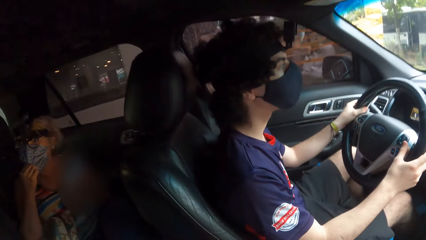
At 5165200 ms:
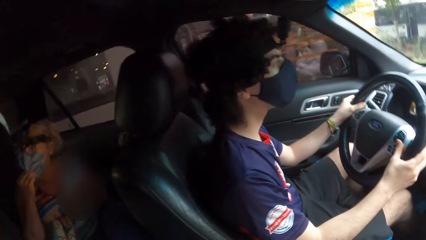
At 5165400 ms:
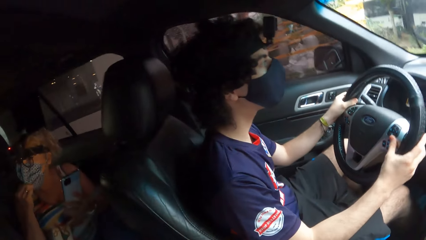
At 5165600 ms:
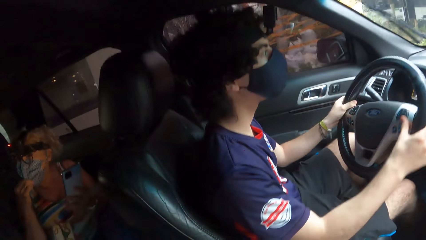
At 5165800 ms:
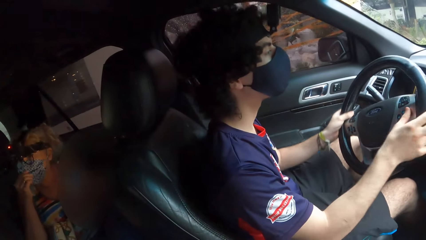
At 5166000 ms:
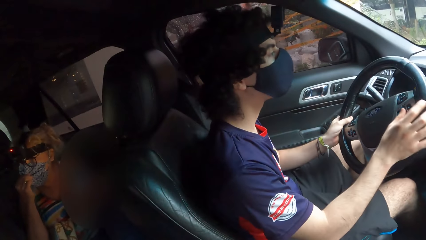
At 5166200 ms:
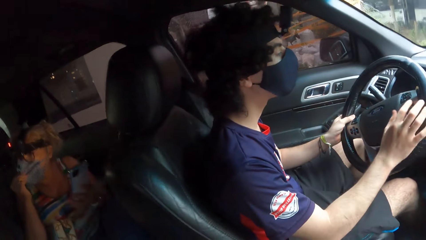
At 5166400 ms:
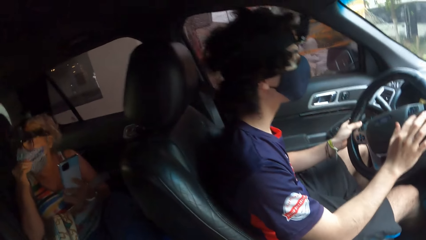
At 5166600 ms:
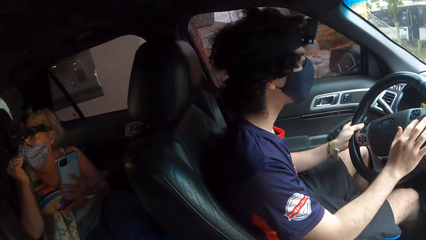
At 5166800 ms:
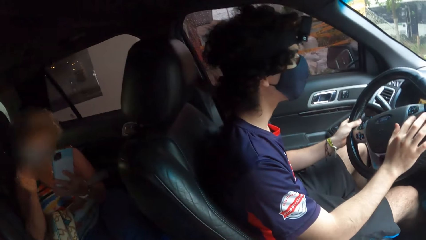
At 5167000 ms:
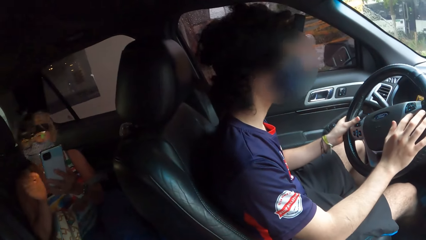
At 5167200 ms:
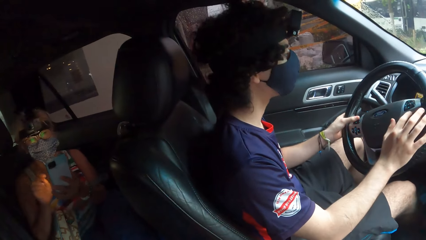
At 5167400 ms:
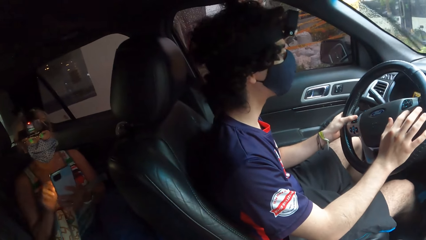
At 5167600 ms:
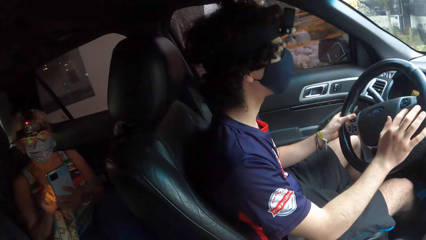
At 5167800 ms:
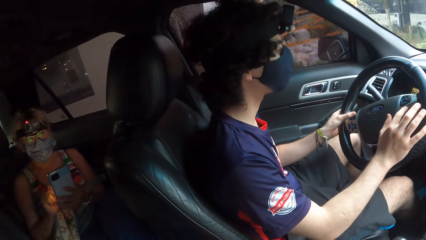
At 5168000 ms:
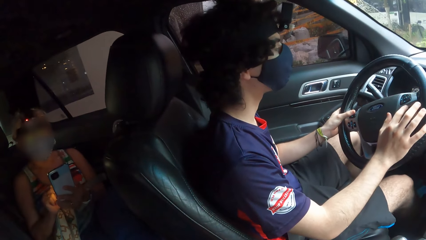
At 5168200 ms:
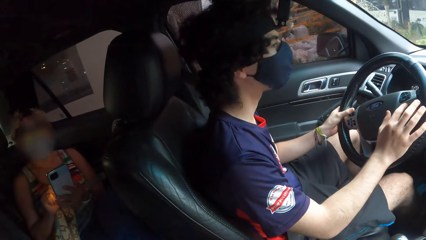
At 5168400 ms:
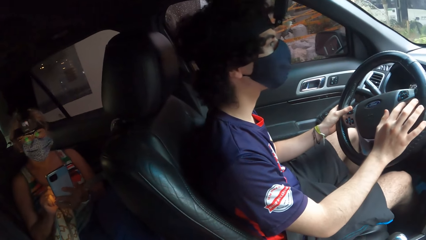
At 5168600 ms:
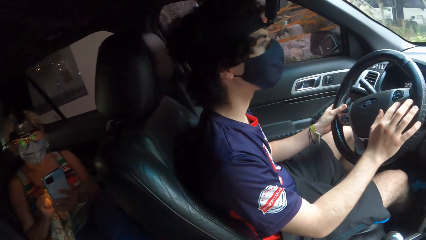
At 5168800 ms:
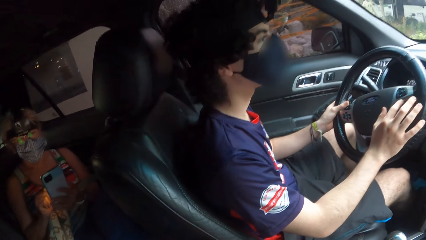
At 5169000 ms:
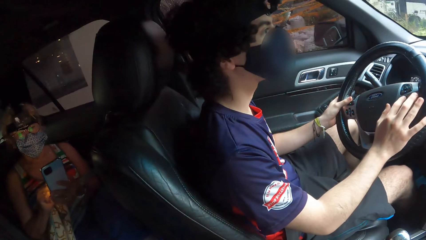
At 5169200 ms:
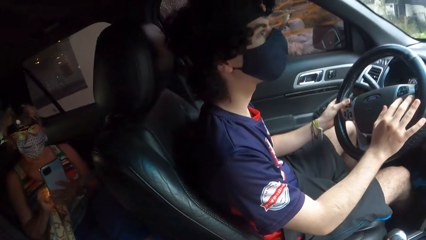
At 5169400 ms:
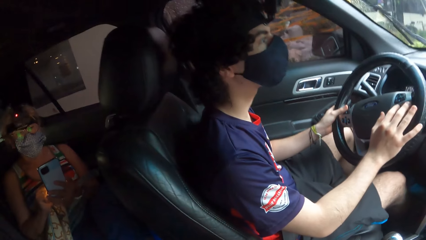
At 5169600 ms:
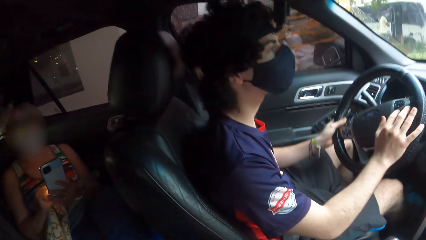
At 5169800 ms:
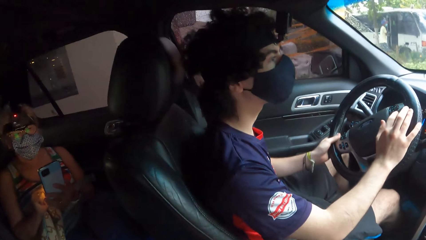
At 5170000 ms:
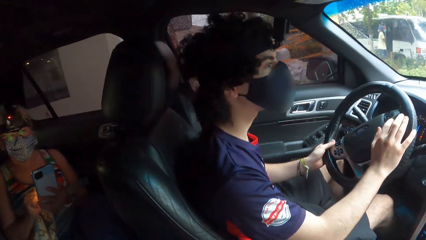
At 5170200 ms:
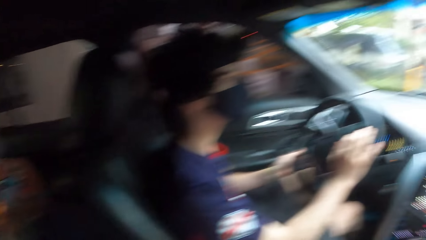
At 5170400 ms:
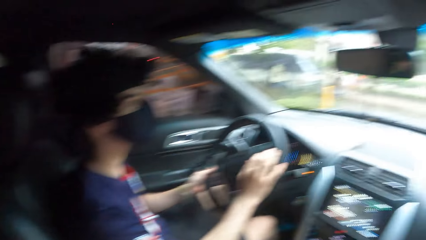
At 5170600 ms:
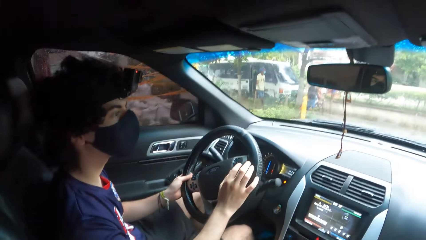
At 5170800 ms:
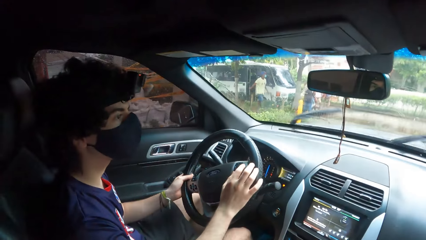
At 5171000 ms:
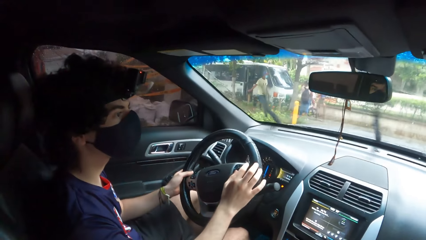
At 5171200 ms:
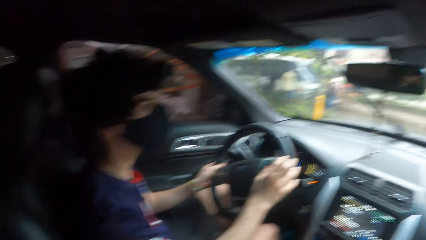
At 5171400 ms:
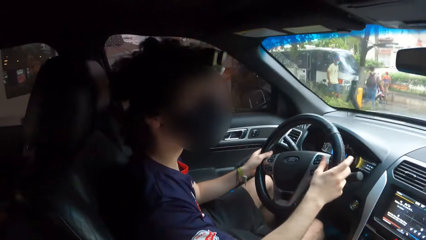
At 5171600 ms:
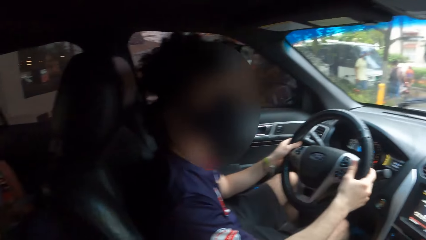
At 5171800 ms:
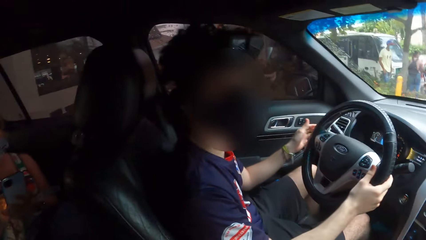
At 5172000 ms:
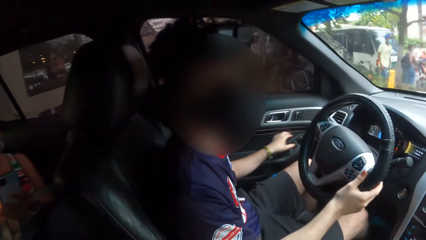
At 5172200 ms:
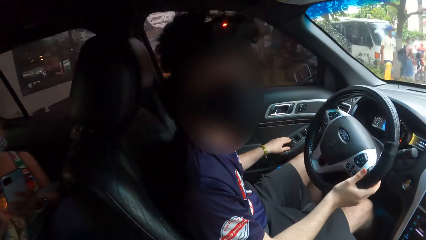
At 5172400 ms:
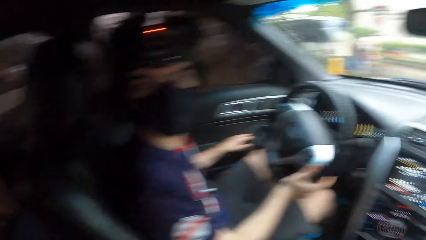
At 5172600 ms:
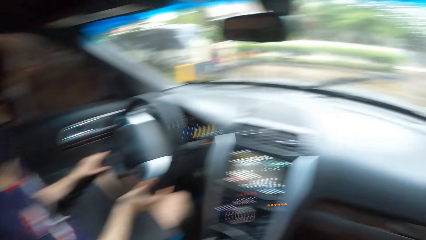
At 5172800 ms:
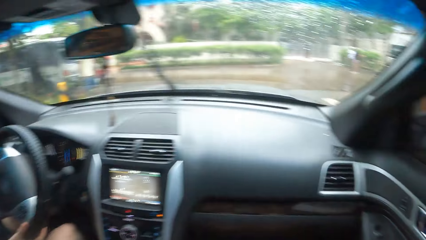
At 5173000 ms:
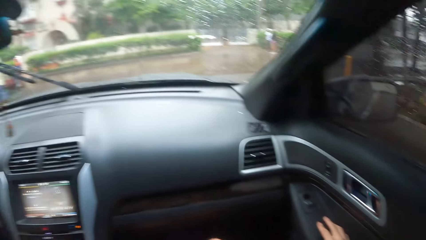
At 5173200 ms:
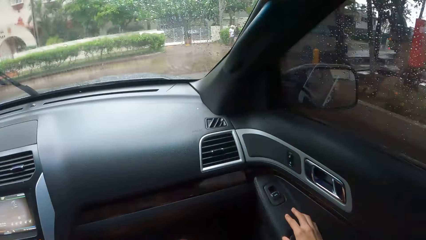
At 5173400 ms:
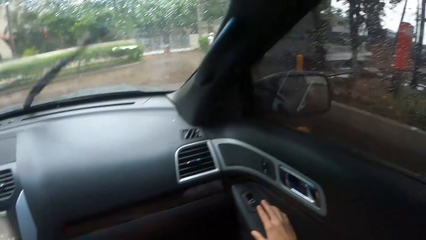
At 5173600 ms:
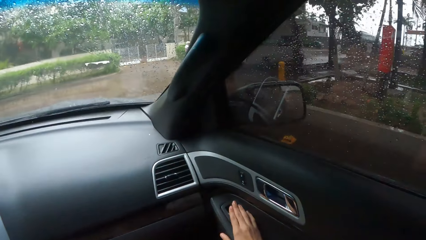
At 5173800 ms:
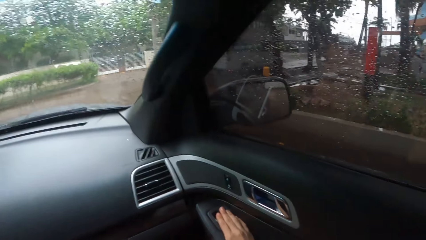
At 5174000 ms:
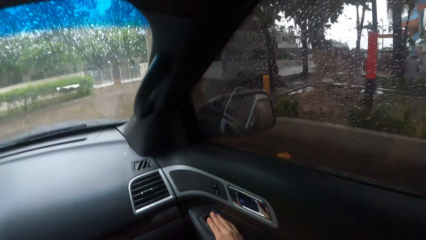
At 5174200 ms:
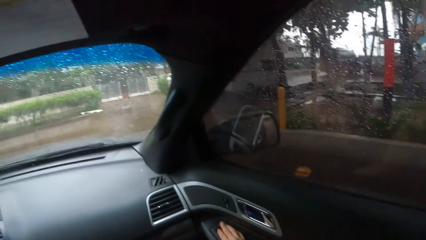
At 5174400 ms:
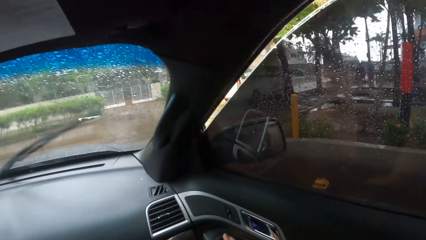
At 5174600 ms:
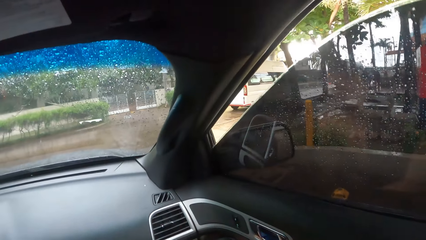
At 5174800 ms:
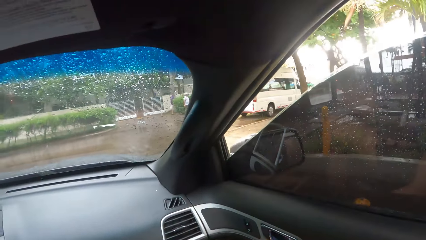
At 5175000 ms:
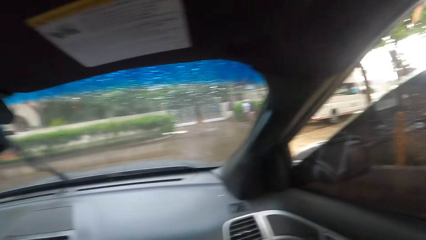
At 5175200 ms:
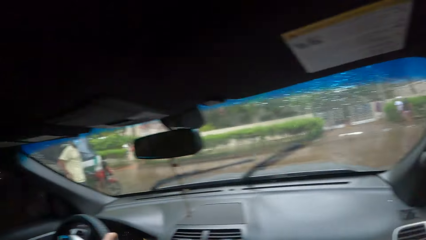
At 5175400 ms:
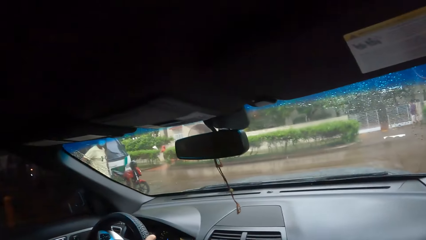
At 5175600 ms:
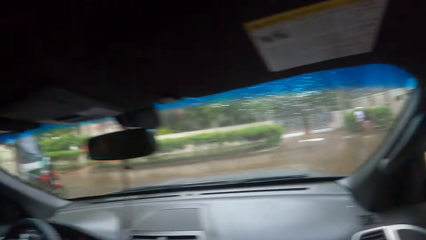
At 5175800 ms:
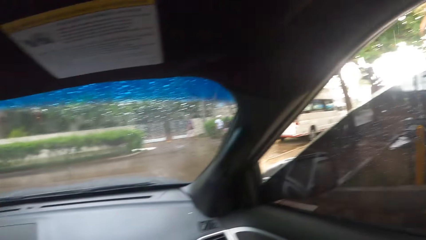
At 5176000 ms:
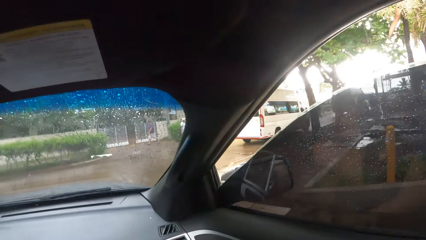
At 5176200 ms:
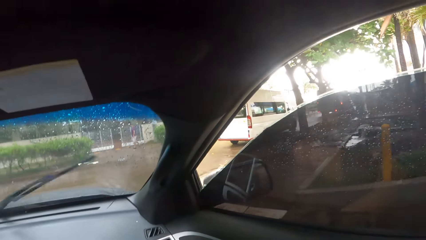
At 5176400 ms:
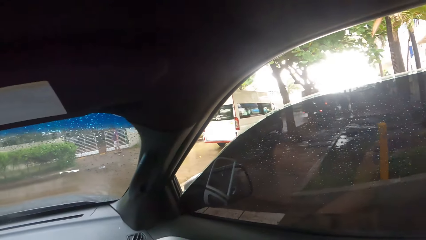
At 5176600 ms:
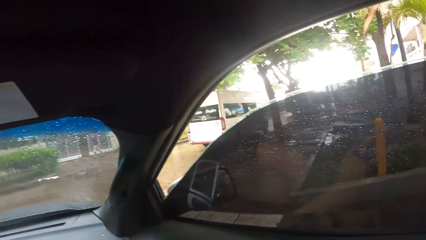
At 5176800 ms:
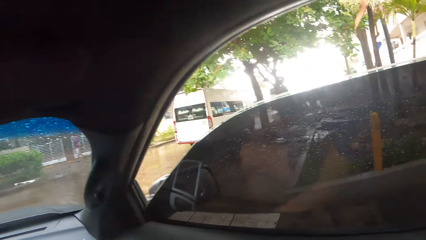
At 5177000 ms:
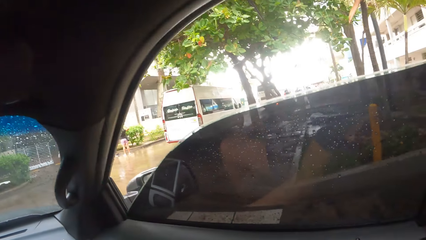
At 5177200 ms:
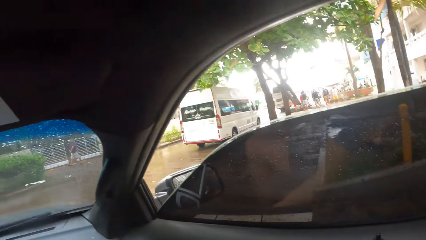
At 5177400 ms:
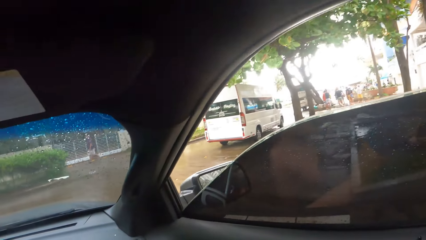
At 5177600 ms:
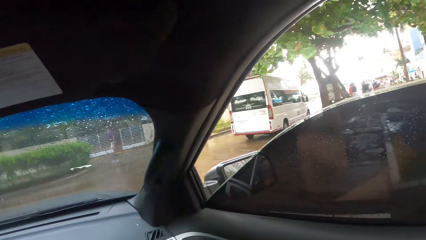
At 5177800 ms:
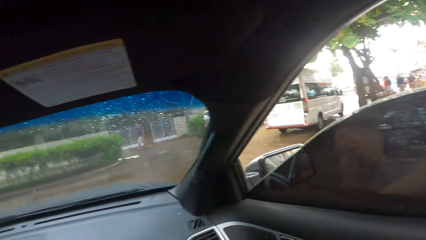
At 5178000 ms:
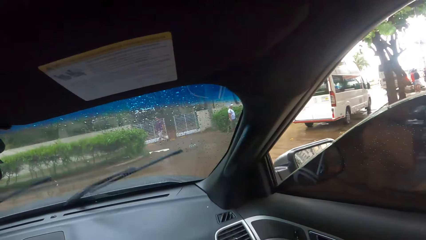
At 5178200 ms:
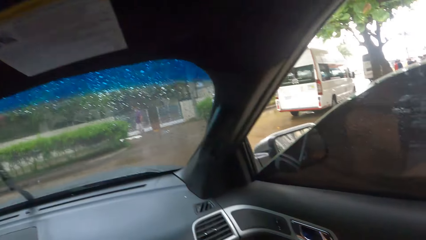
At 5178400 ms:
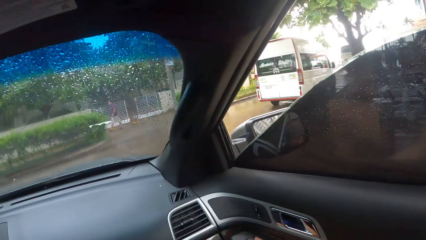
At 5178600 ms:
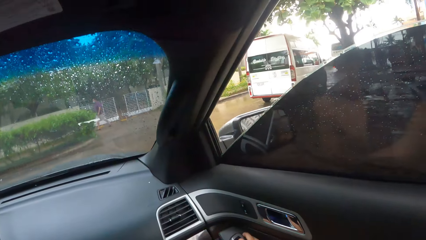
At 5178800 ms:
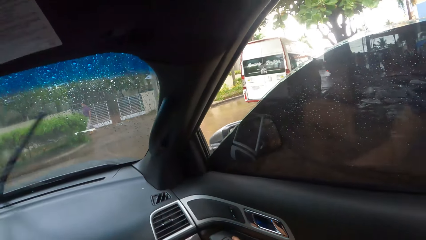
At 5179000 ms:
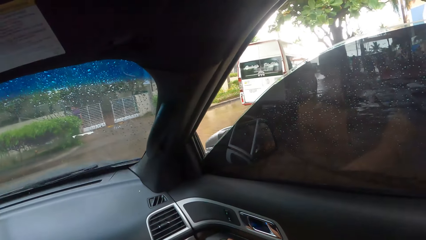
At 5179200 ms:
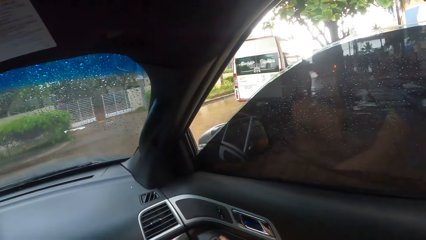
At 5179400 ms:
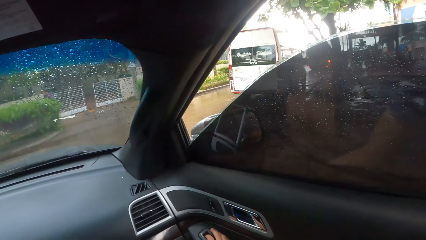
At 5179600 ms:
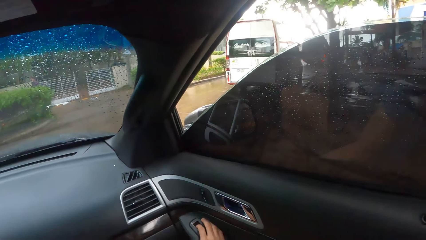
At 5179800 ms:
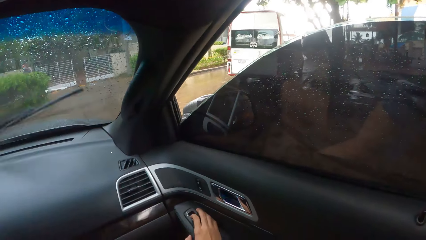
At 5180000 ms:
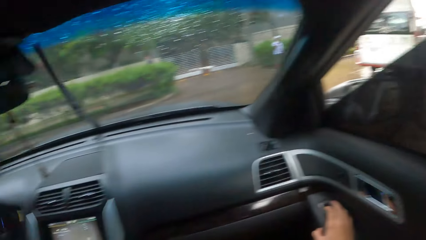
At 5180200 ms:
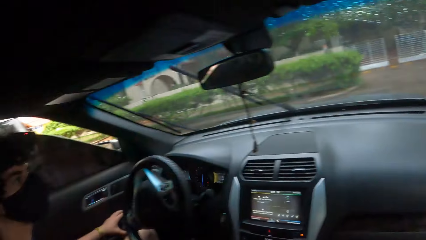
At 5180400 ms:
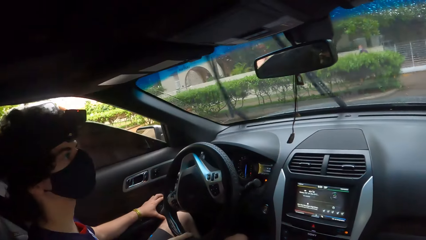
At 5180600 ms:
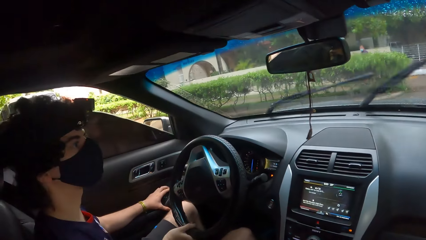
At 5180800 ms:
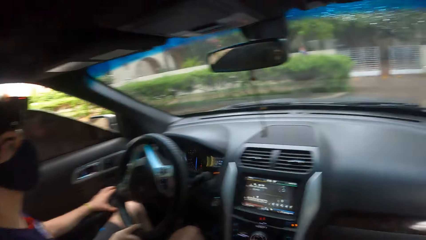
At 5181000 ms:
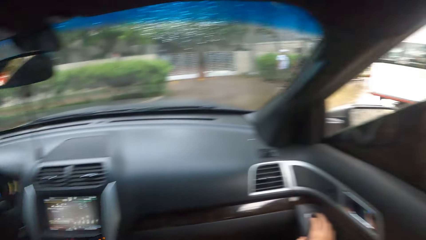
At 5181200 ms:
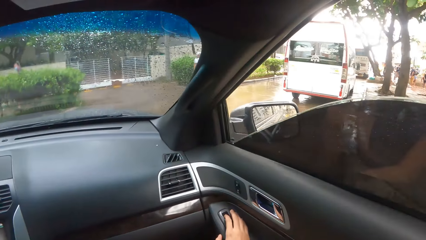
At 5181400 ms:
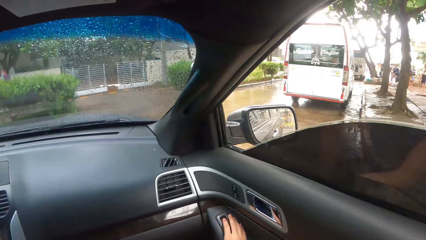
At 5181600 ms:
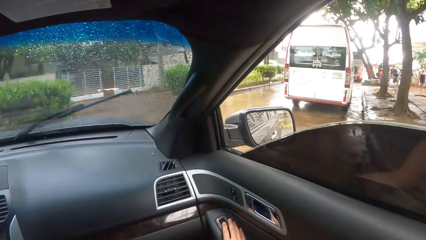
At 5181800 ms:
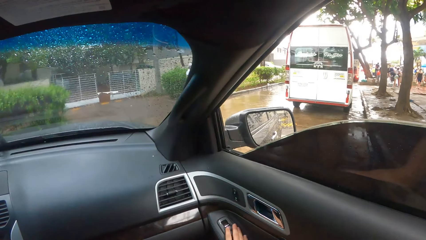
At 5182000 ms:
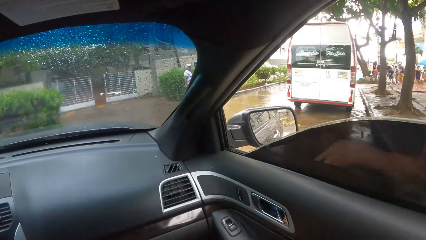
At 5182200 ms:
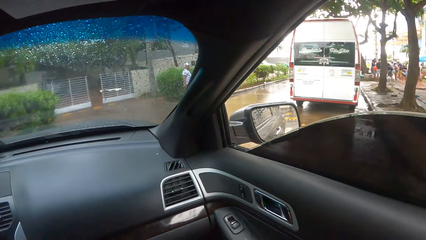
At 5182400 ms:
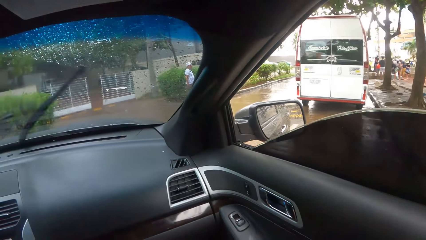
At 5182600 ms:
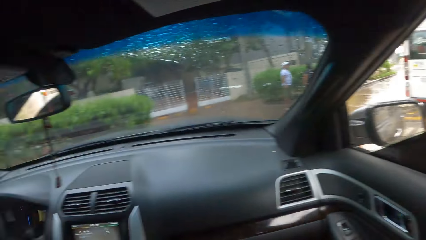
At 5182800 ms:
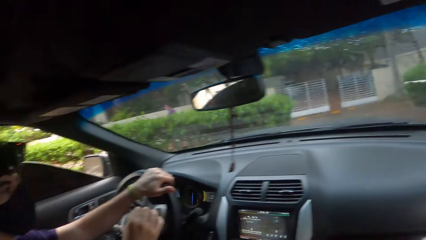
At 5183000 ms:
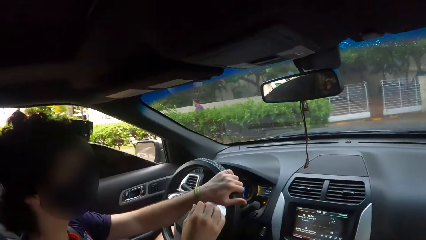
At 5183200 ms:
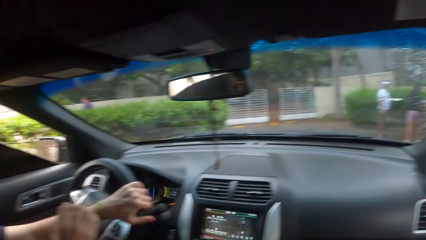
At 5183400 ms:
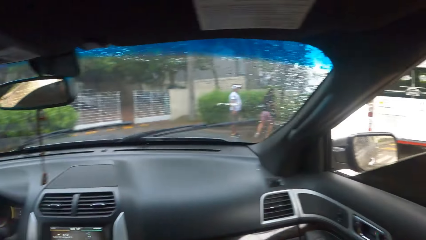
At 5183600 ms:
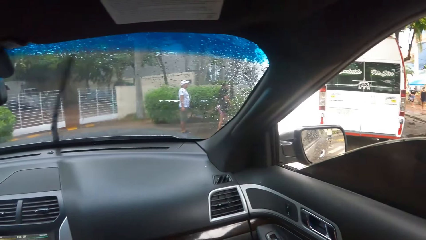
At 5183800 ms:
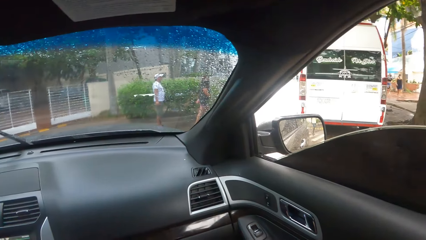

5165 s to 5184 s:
A woman holds a phone and scrolls the phone. The camera wearer touches a car window lifter panel. A man drives the car along the road. The camera wearer opens the car window.
